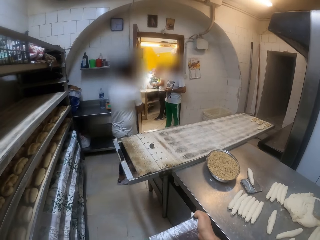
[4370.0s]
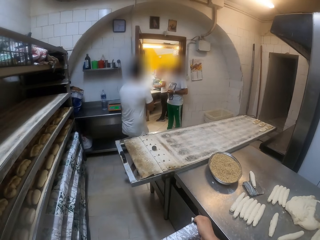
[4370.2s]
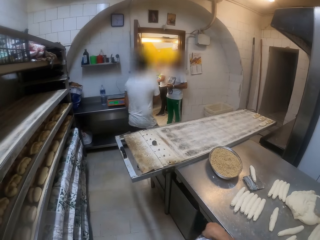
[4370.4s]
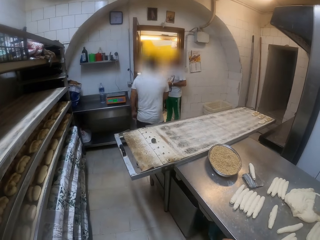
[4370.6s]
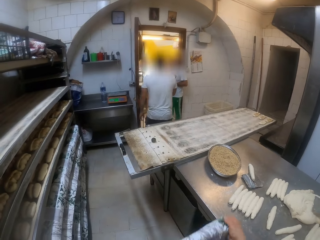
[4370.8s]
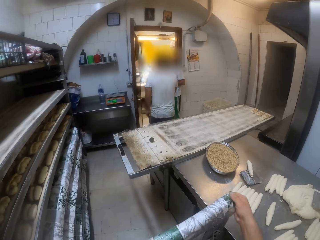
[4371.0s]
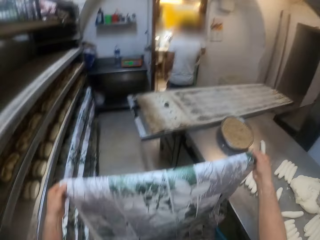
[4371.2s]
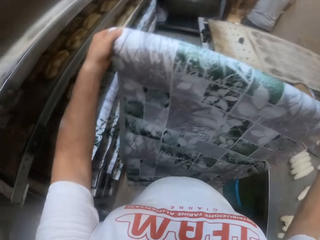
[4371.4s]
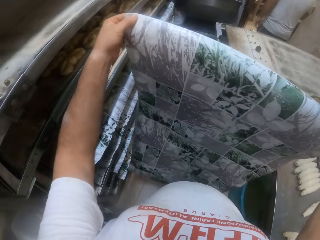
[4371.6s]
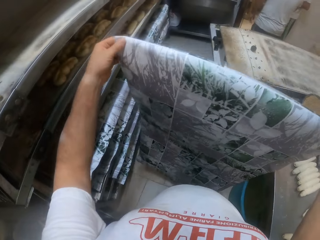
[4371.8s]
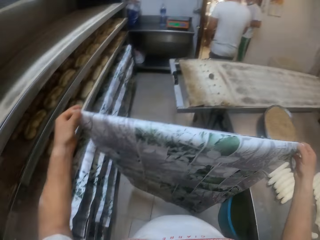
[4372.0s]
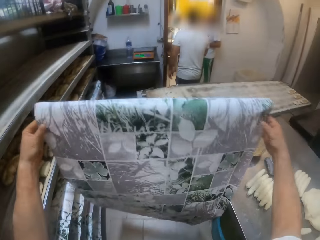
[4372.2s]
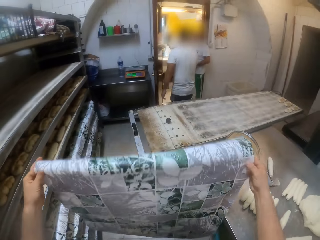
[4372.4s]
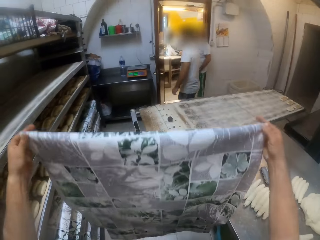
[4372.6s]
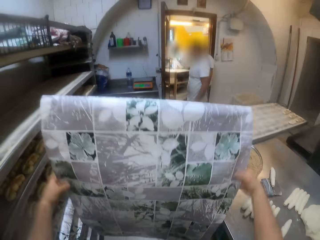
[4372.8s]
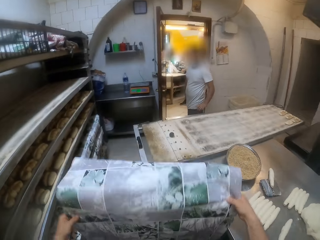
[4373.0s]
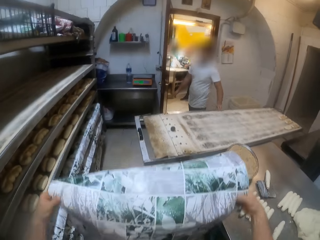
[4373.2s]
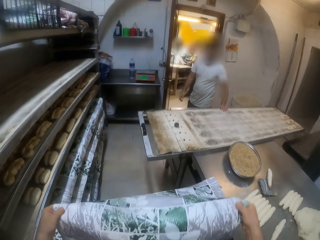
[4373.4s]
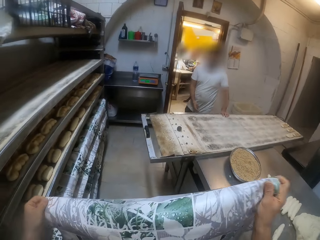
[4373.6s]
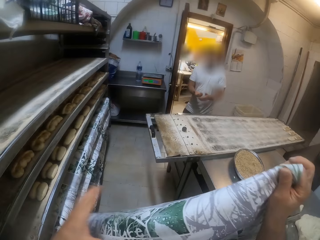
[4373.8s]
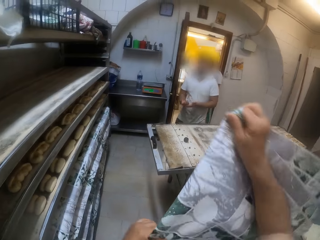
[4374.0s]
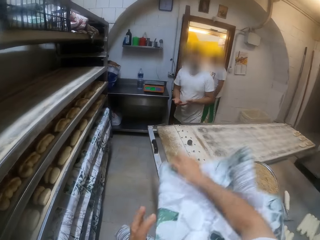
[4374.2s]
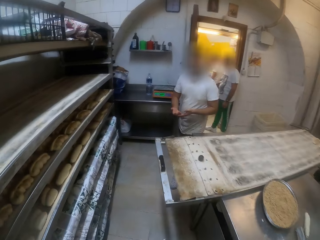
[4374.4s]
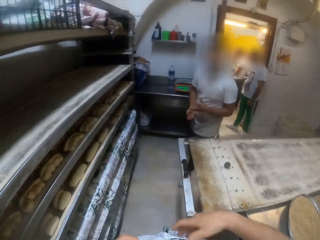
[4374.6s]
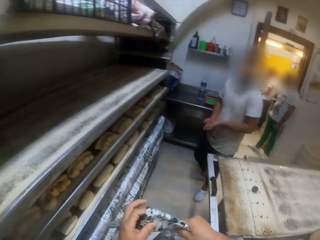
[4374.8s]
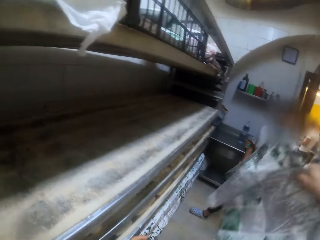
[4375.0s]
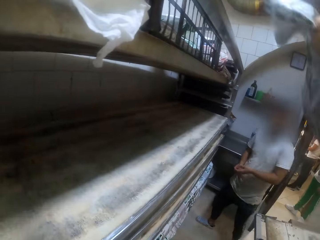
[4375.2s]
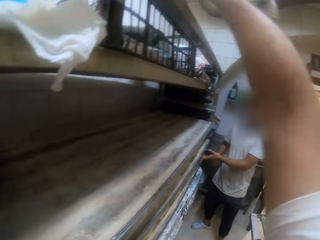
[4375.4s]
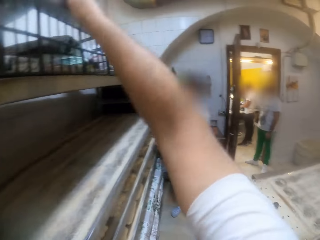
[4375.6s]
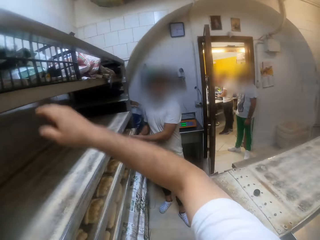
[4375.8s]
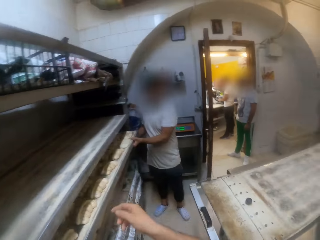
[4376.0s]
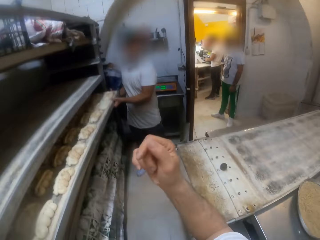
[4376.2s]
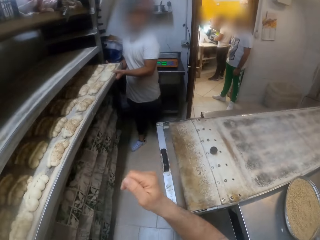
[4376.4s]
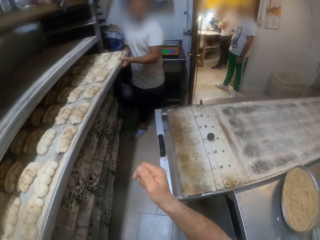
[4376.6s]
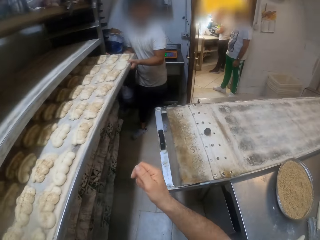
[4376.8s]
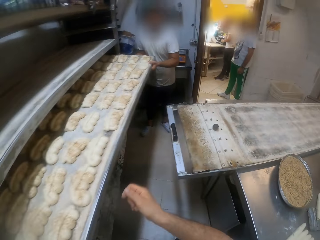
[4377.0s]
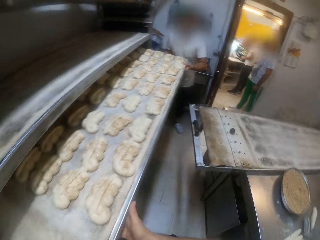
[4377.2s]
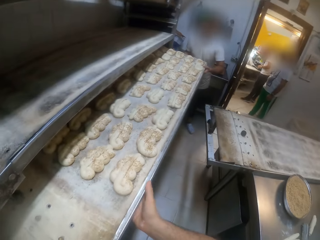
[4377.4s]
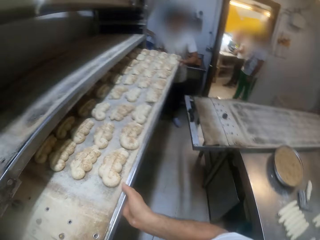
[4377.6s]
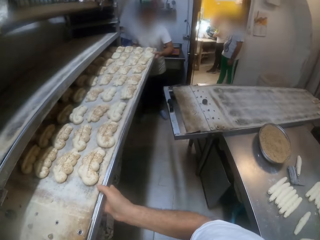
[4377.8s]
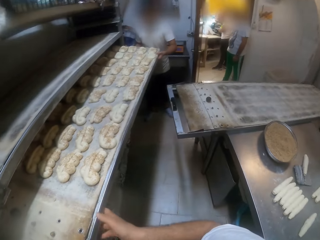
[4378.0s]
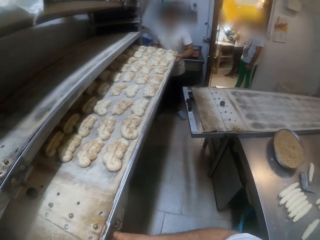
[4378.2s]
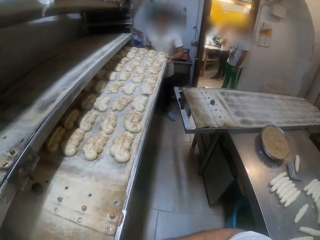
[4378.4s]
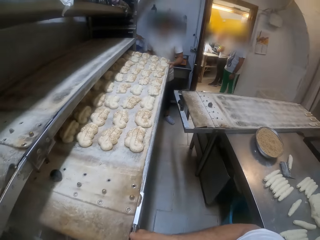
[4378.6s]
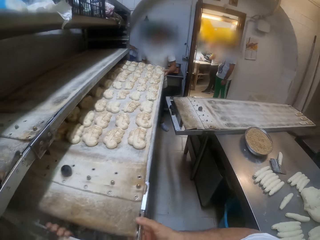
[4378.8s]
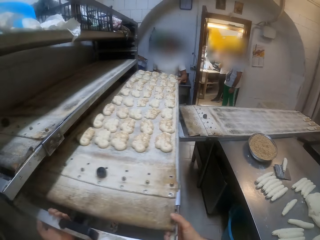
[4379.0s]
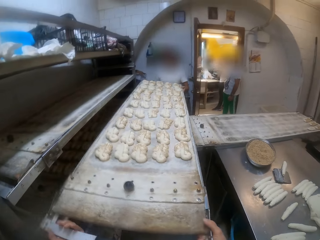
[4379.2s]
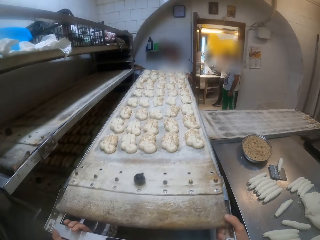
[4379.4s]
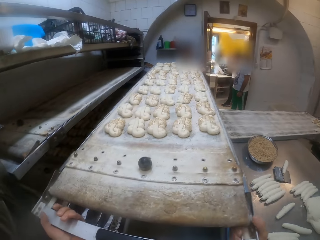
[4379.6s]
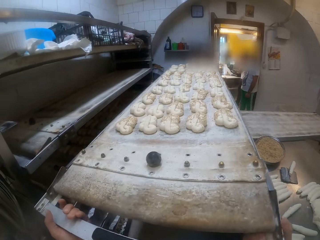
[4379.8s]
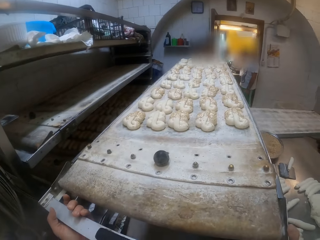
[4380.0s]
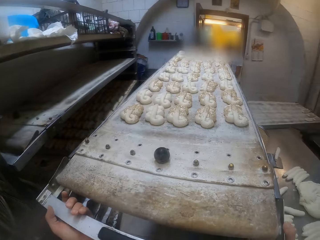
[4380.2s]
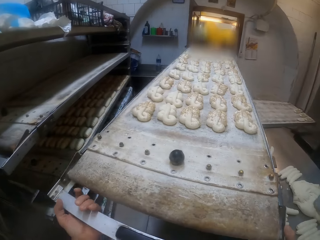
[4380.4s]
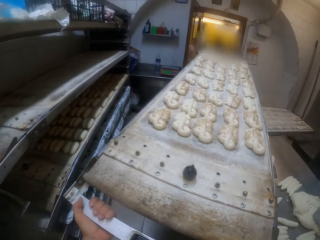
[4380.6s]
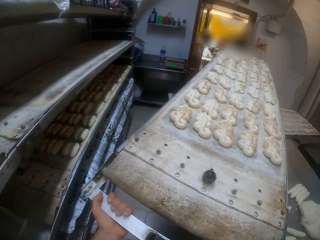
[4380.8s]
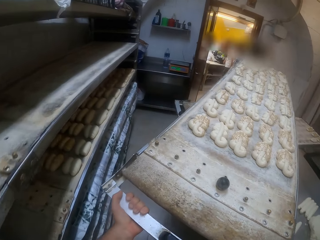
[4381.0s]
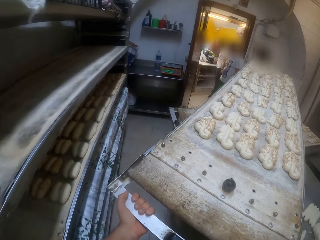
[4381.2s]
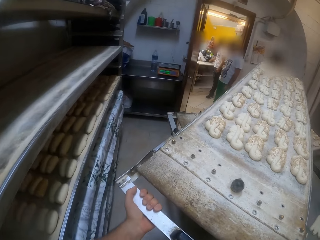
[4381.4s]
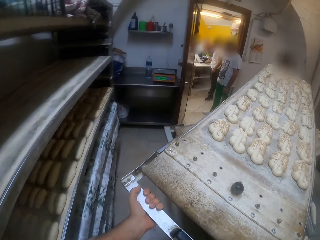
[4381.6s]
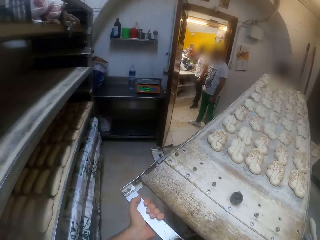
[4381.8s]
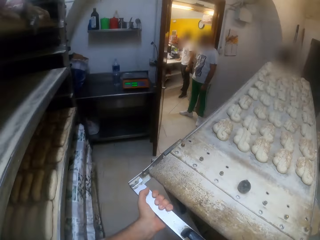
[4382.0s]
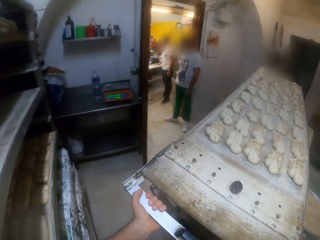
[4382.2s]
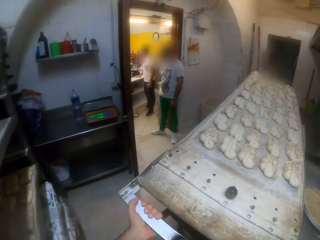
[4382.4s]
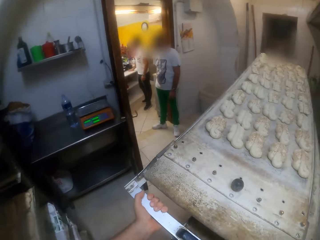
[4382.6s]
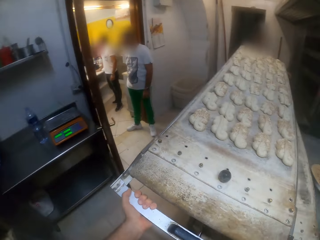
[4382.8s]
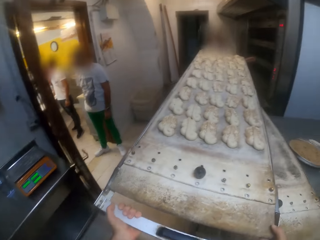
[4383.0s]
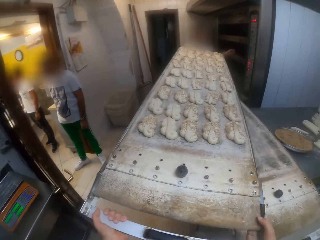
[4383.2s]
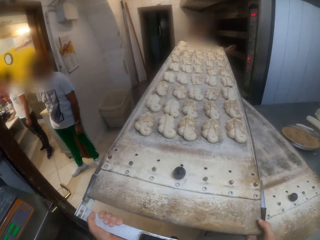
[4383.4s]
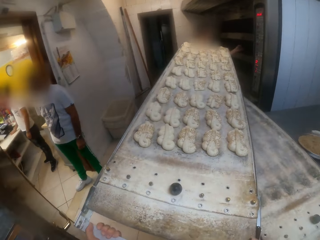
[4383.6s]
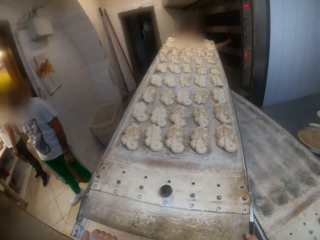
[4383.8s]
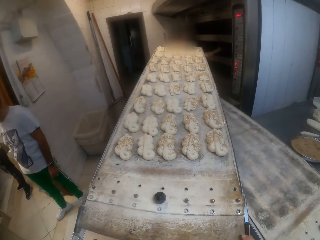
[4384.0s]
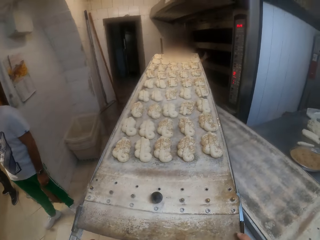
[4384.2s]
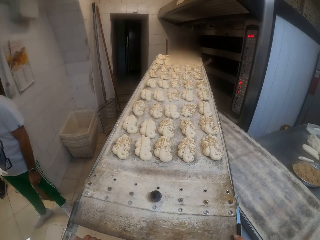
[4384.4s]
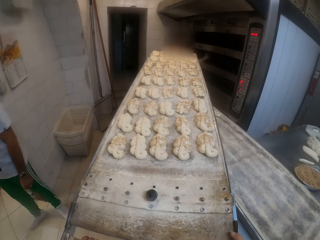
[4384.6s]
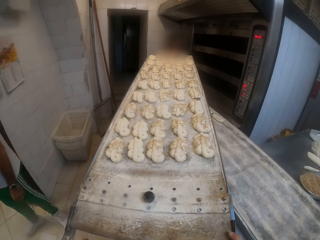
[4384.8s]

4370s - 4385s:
The camera wearer folds the wrapper with both hands. He drops the wrapper on the top of the shelf with his right hand. He and a person remove the dough tray from the shelf. He carries the doughs in the baking sheet with both hands alongside the person to an oven. He and the person move the dough tray.

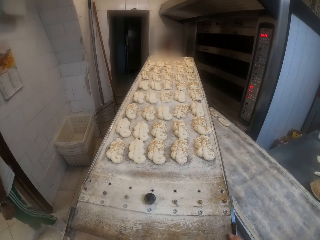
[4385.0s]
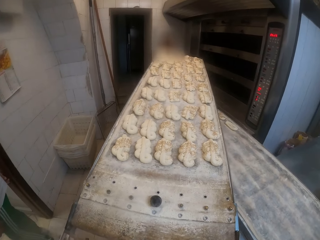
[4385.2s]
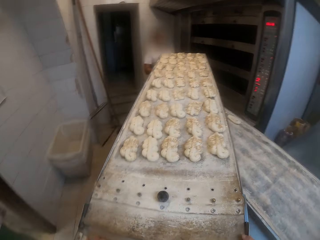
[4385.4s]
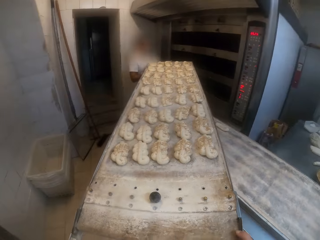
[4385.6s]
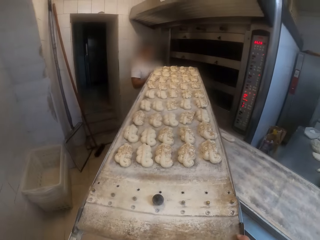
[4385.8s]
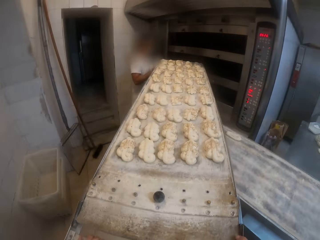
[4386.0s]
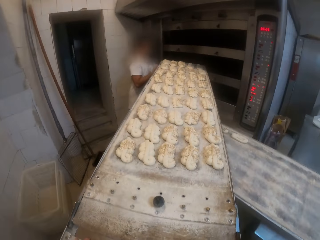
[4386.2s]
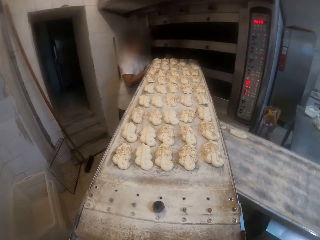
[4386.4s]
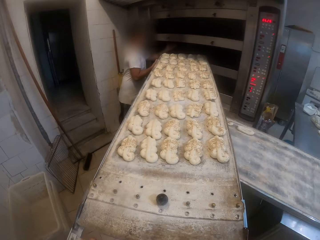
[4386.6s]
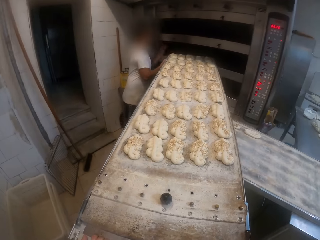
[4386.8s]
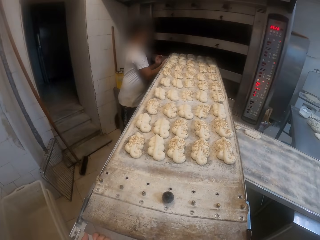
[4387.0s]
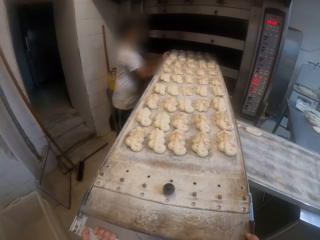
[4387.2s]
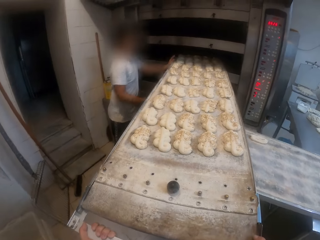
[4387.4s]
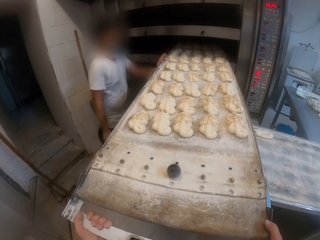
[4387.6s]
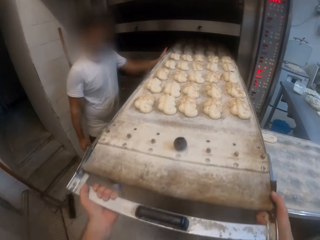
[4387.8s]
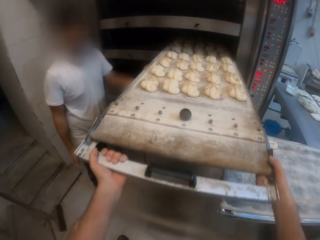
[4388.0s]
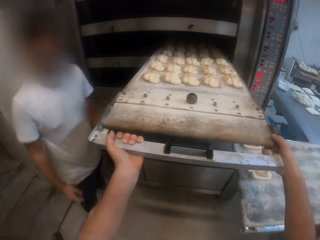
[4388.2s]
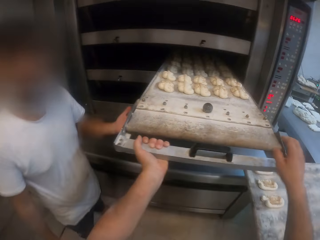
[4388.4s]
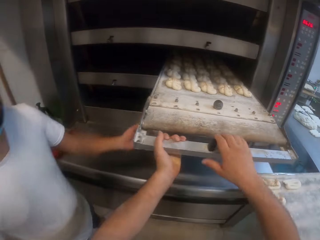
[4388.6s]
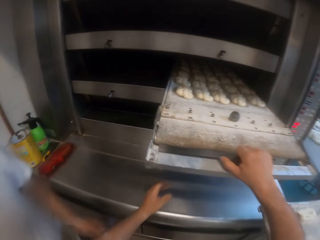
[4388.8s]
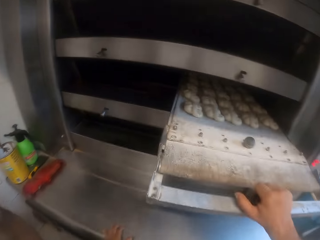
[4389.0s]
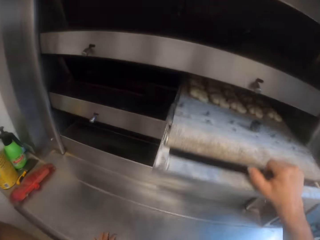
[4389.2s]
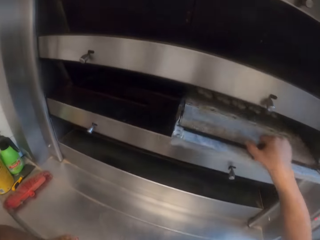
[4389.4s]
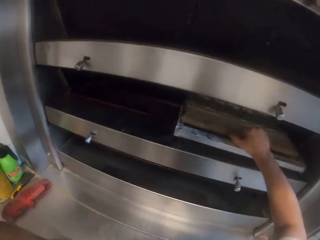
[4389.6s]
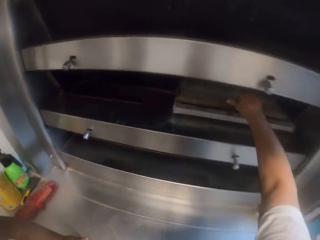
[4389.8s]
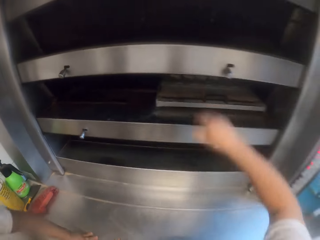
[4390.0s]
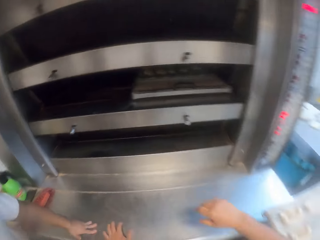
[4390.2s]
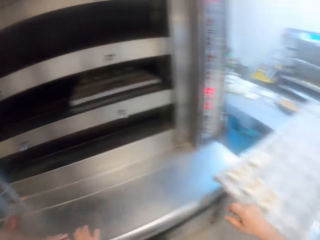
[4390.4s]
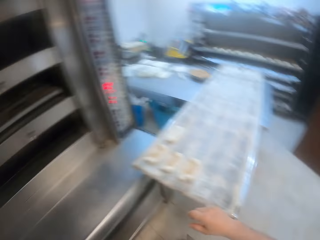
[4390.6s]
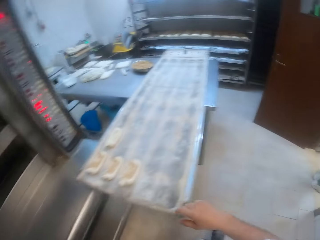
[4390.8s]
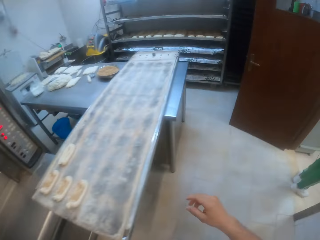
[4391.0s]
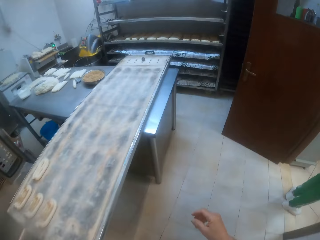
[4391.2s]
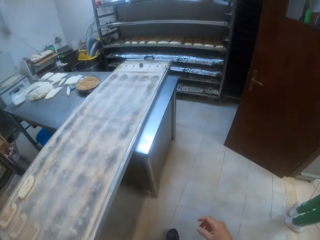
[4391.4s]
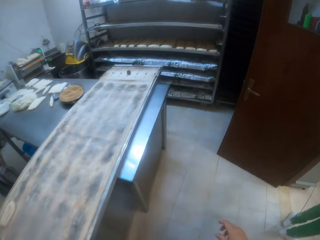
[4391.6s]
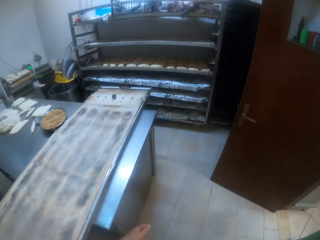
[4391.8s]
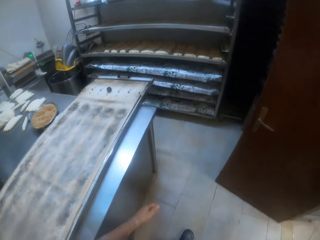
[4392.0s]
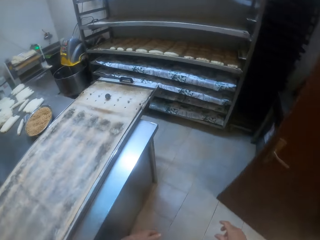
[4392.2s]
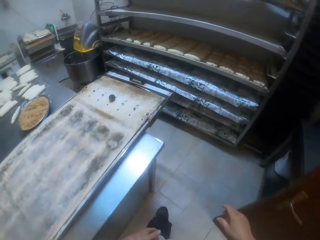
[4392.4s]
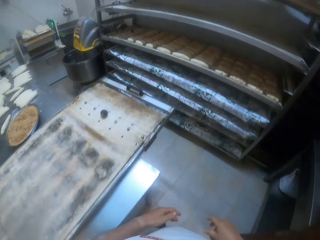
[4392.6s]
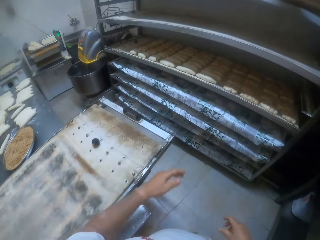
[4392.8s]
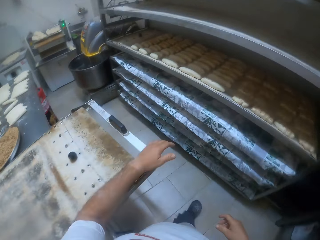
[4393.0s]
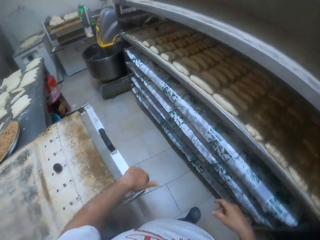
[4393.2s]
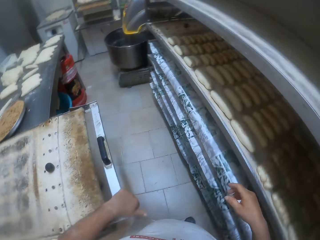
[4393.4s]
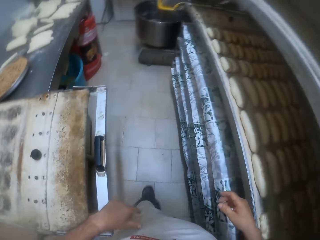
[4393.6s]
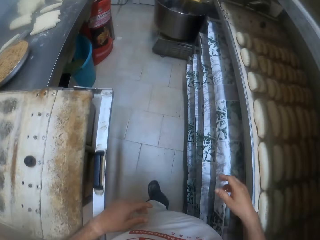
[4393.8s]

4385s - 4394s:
The camera wearer, alongside a man, places the baking sheet in the oven with both hands. They push the dough tray inside the baking oven machine. They look around the bakery and walk around the bakery.
